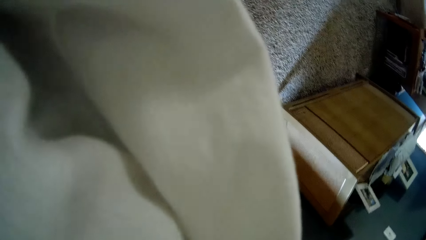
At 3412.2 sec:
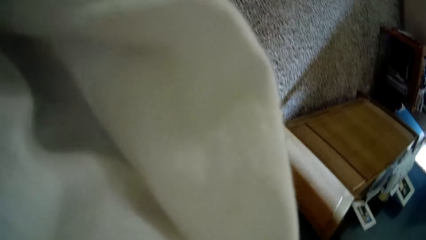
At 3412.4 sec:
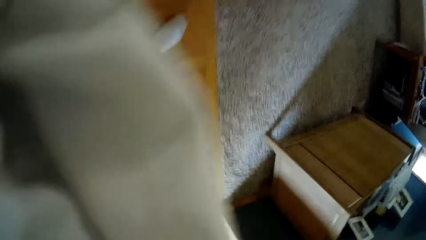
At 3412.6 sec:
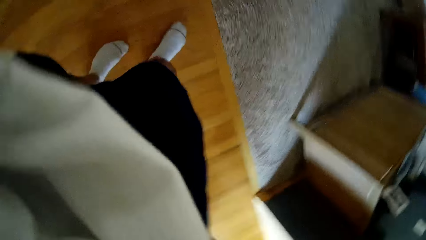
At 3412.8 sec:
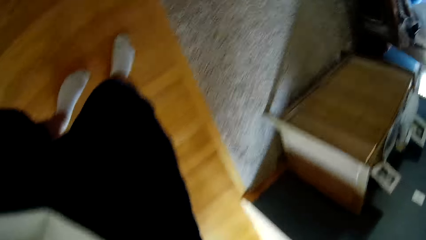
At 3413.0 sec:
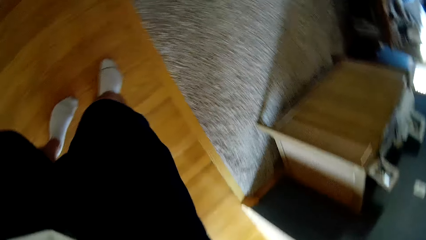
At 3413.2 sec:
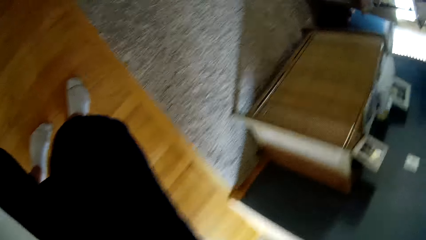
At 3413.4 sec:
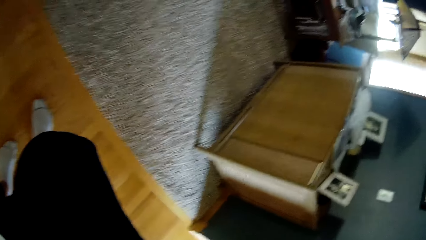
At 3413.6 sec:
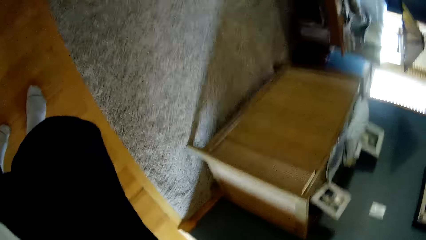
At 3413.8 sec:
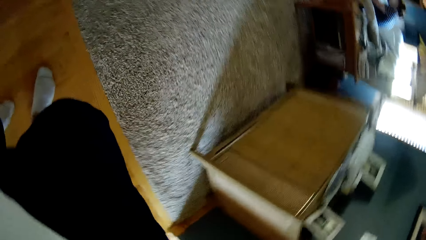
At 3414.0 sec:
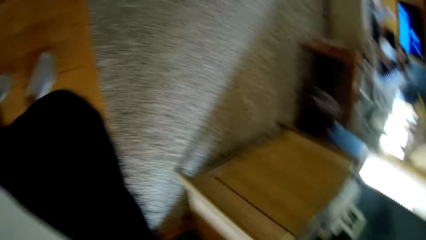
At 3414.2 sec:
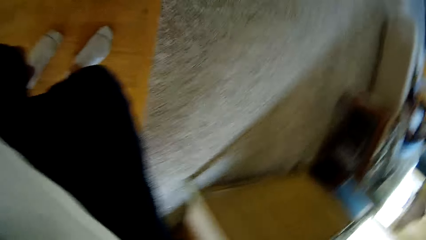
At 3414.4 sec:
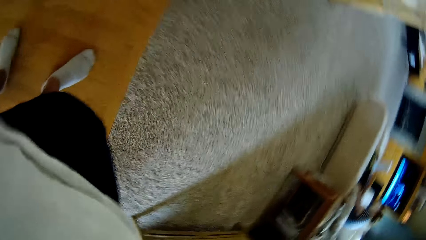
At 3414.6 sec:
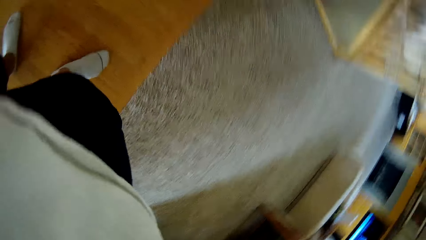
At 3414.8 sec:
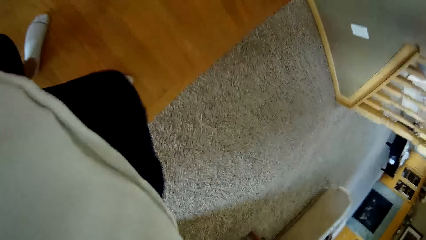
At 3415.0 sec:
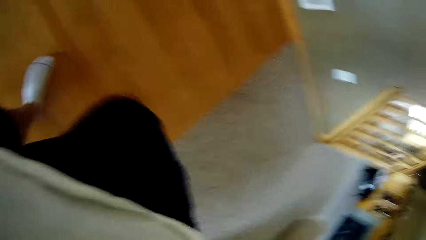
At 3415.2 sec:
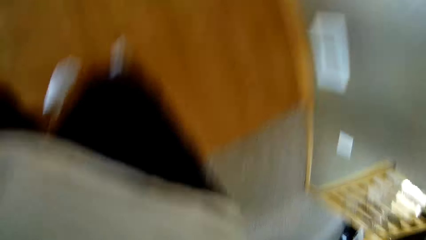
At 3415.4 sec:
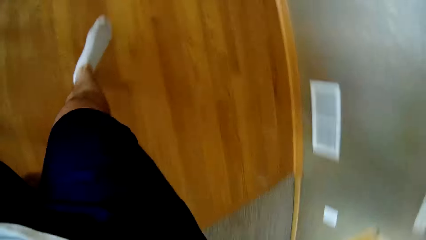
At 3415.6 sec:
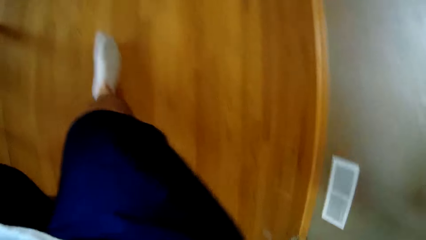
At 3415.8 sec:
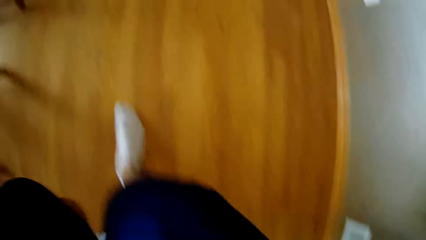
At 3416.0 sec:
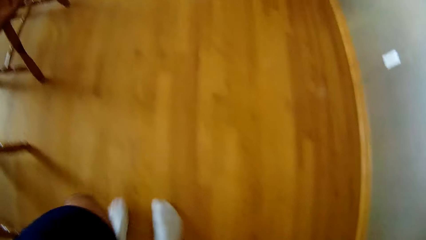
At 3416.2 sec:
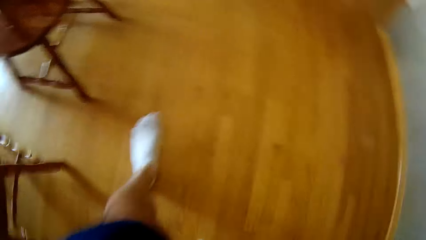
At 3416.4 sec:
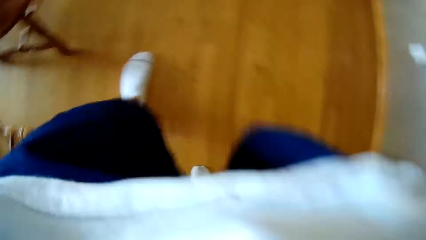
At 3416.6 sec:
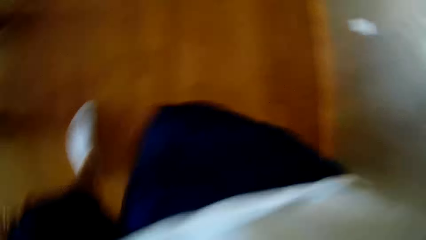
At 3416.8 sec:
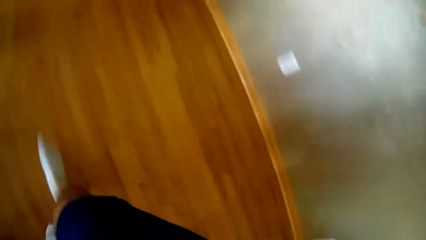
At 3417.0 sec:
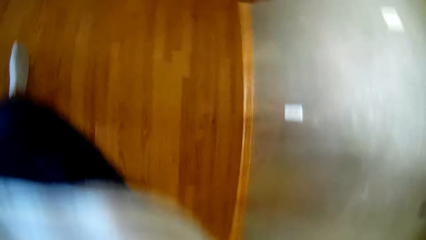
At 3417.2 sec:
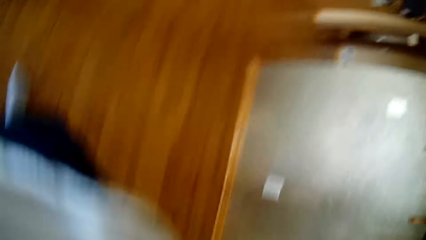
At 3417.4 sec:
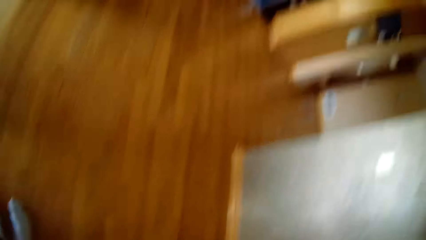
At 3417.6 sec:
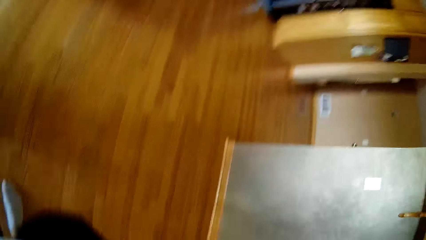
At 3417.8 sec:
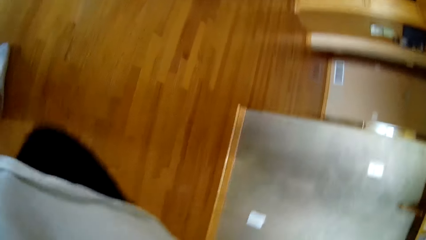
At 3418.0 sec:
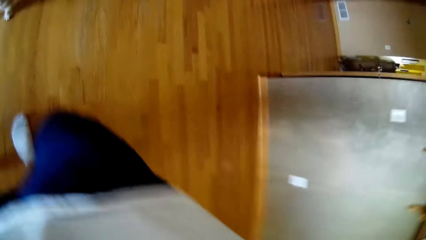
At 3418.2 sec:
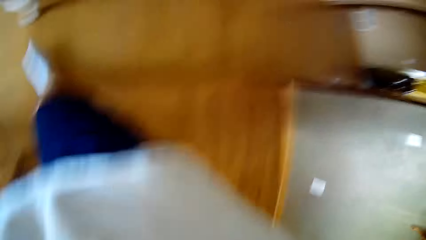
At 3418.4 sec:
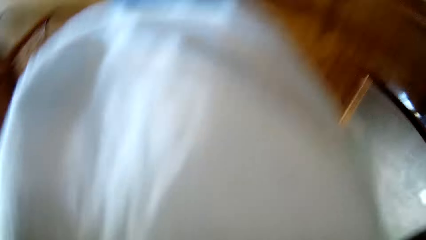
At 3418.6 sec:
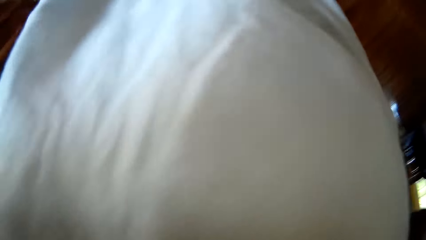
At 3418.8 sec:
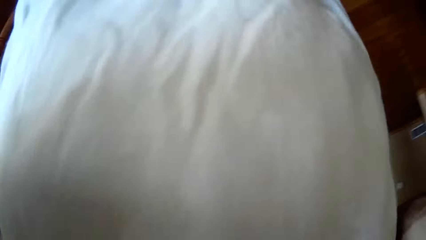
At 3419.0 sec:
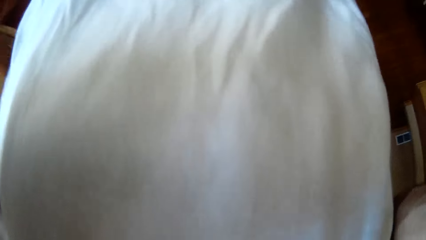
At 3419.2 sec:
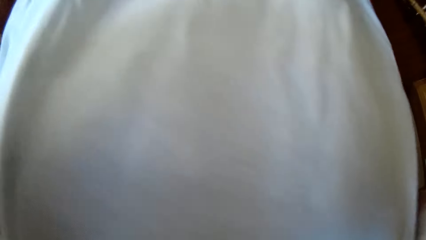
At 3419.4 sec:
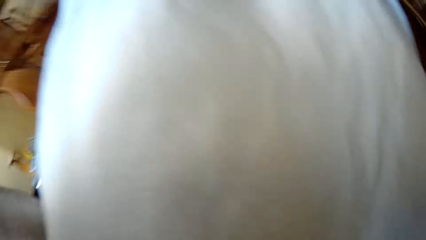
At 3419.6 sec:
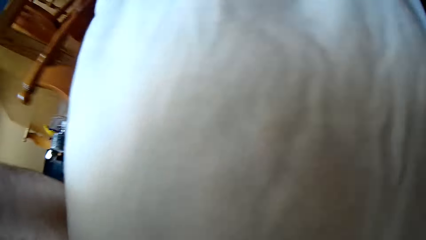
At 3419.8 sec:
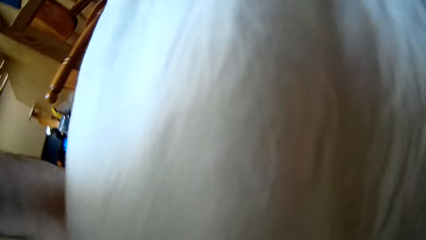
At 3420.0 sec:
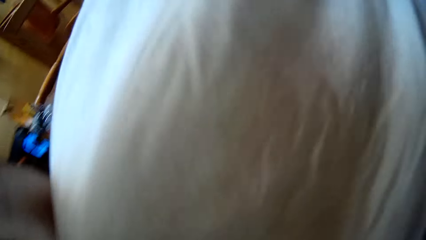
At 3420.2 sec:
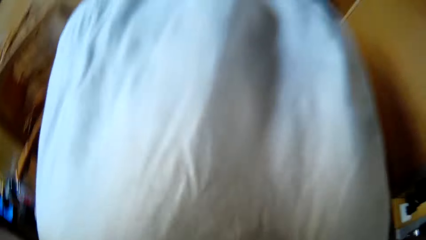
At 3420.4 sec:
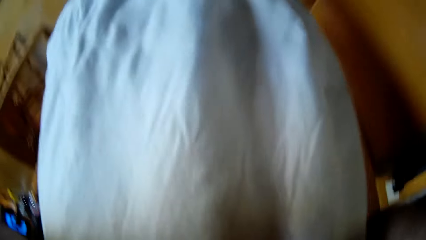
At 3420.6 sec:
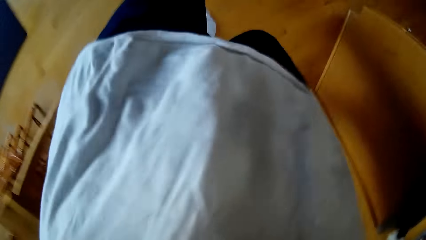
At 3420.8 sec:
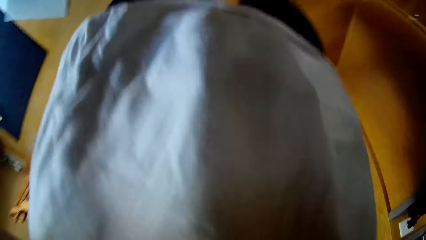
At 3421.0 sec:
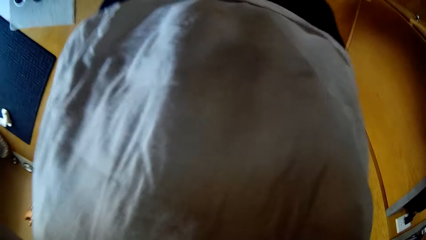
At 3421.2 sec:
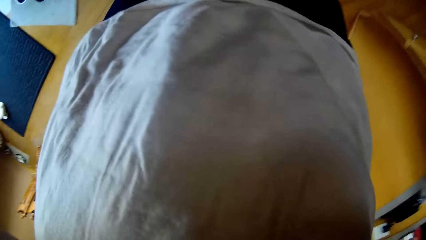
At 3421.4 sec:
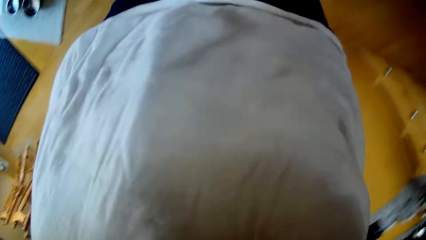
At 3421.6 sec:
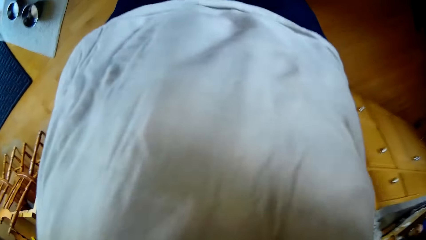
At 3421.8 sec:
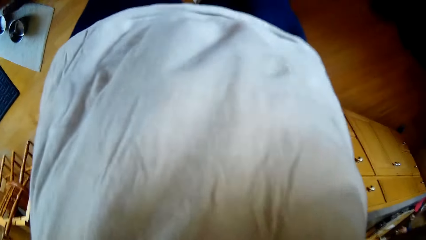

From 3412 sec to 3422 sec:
The camera wearer continues walking around the kitchen. A man walks around the house.
